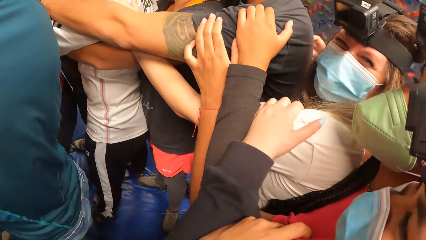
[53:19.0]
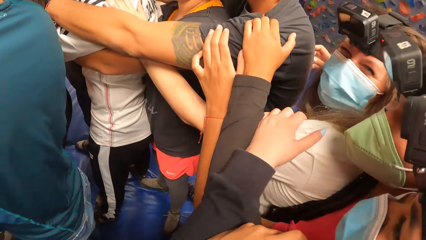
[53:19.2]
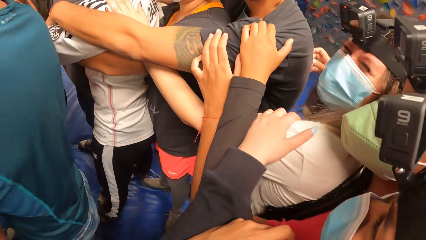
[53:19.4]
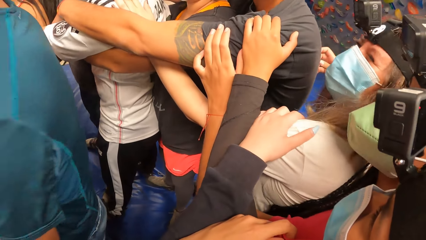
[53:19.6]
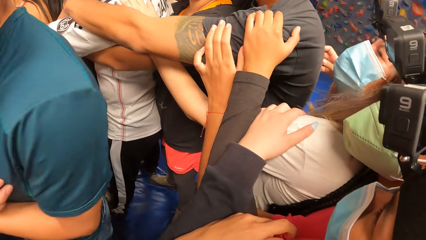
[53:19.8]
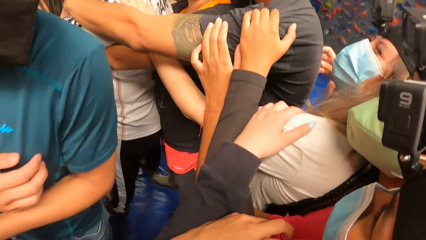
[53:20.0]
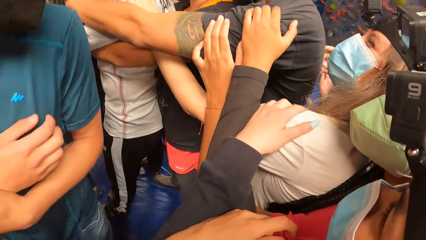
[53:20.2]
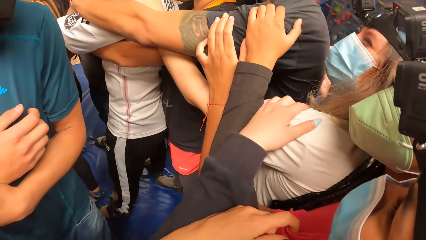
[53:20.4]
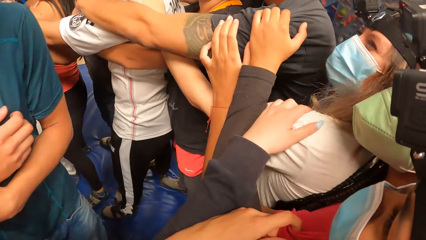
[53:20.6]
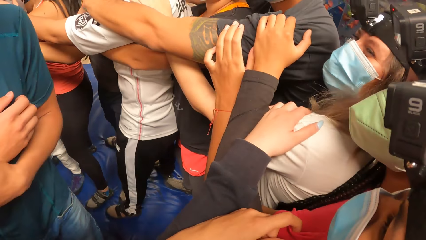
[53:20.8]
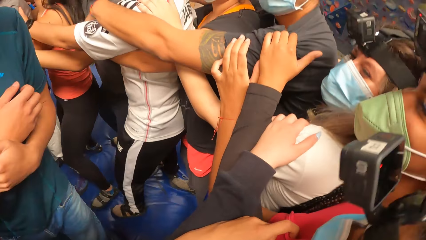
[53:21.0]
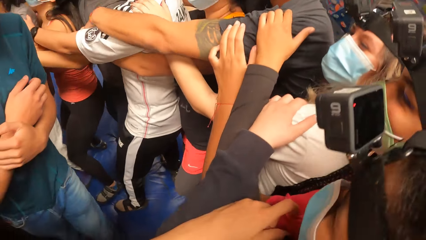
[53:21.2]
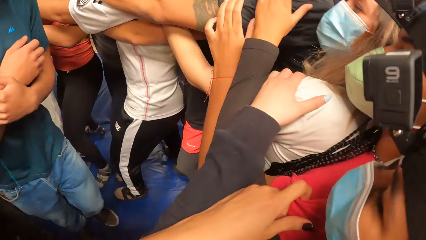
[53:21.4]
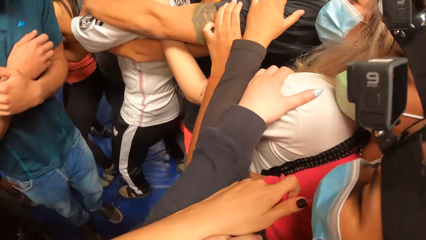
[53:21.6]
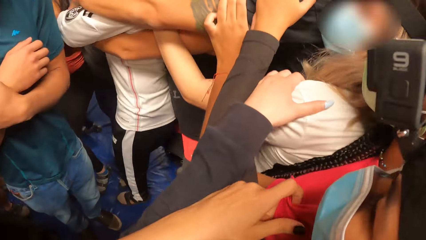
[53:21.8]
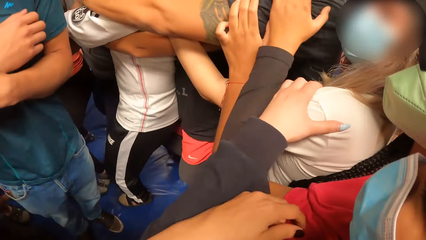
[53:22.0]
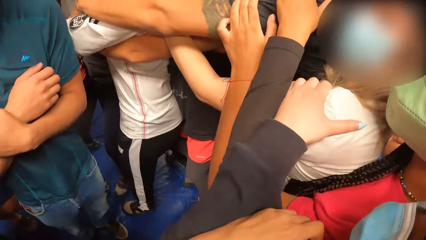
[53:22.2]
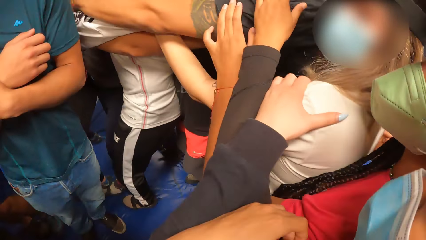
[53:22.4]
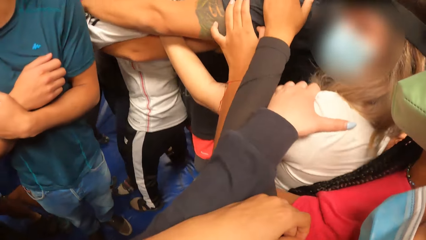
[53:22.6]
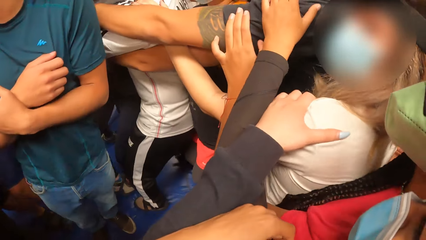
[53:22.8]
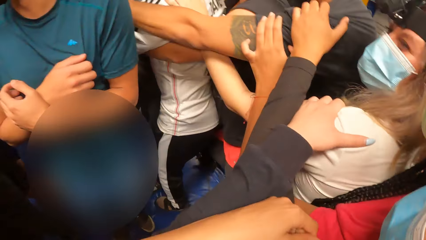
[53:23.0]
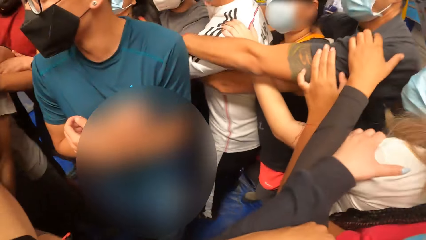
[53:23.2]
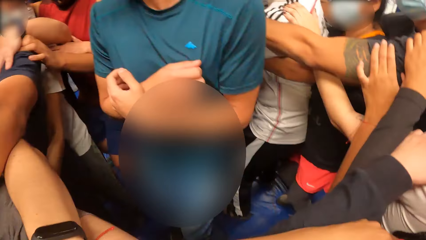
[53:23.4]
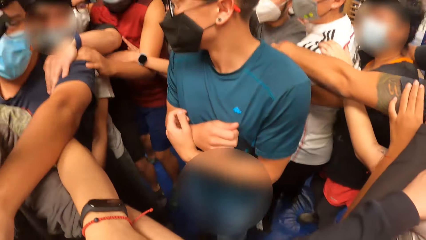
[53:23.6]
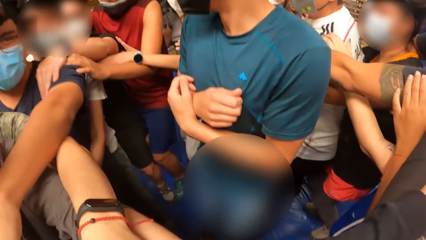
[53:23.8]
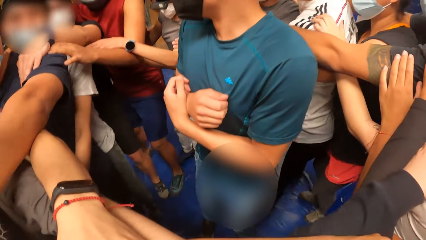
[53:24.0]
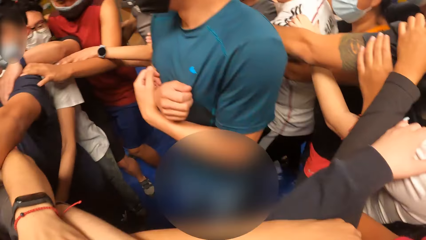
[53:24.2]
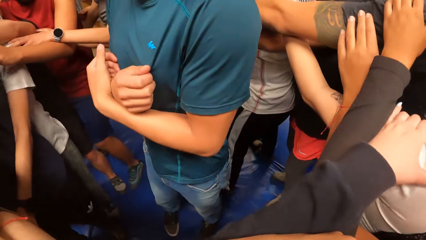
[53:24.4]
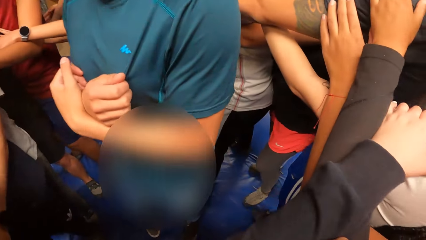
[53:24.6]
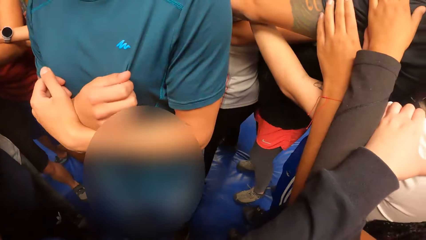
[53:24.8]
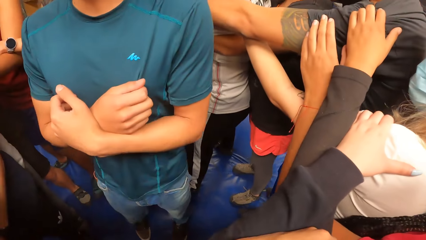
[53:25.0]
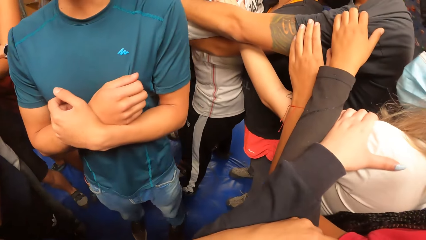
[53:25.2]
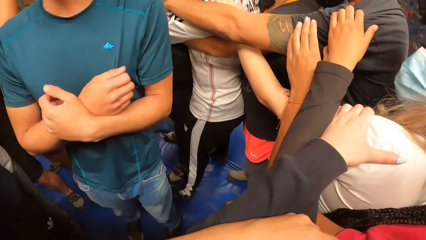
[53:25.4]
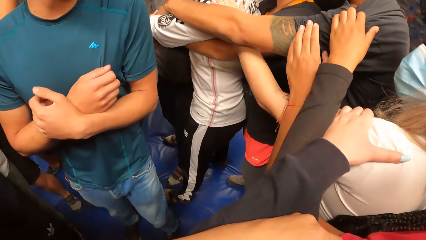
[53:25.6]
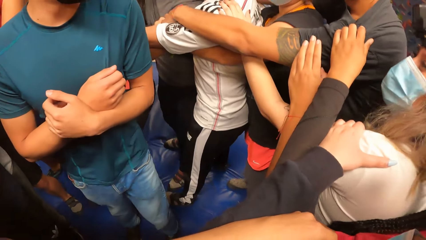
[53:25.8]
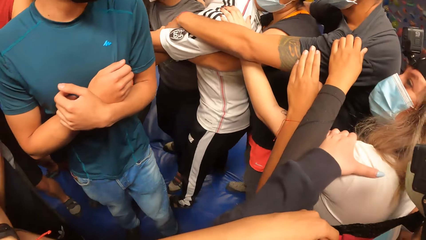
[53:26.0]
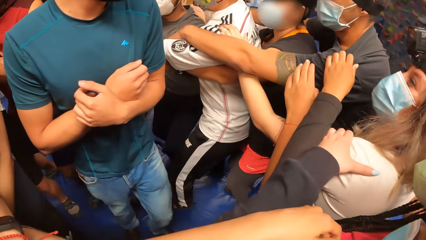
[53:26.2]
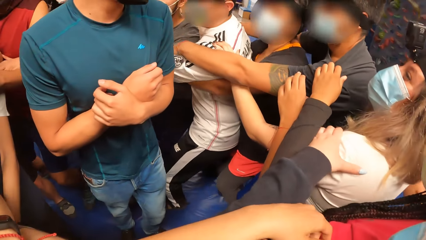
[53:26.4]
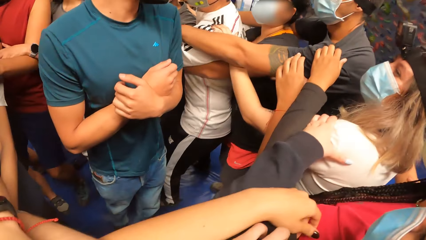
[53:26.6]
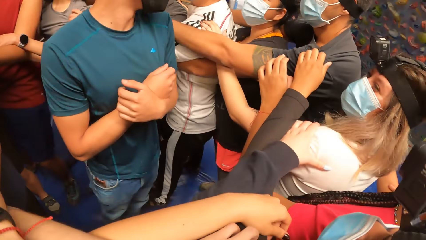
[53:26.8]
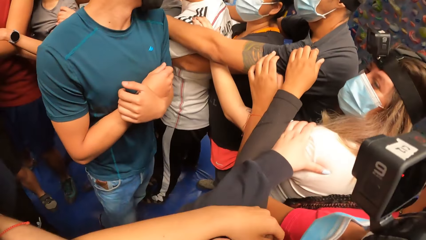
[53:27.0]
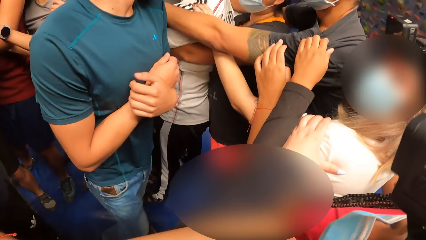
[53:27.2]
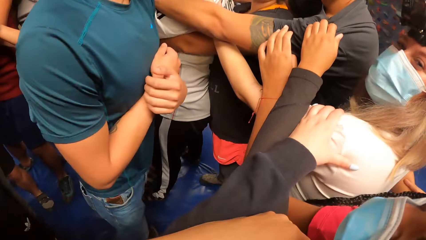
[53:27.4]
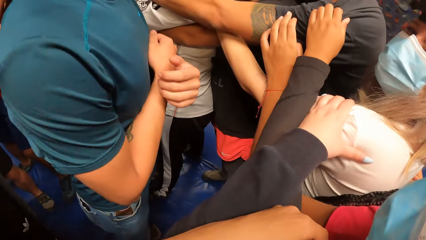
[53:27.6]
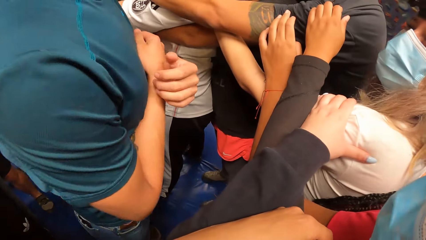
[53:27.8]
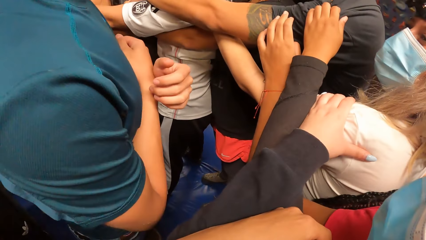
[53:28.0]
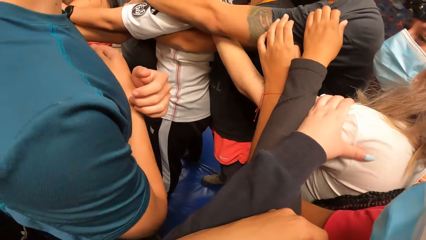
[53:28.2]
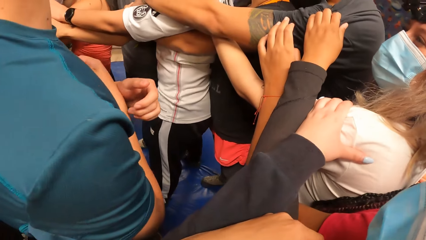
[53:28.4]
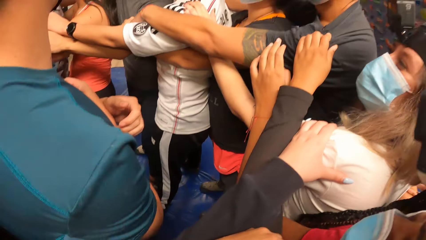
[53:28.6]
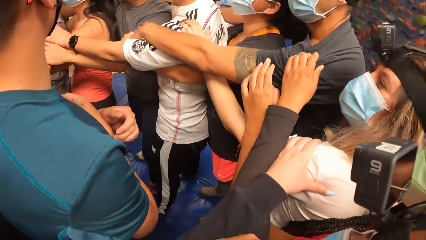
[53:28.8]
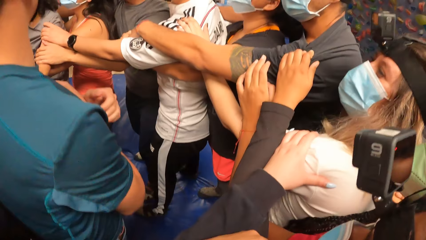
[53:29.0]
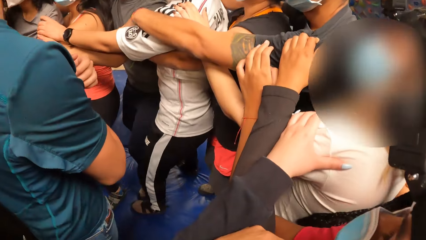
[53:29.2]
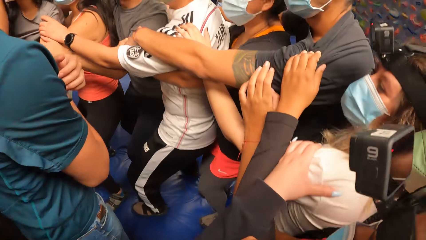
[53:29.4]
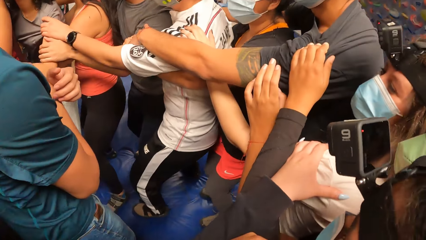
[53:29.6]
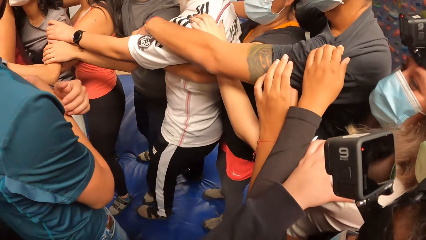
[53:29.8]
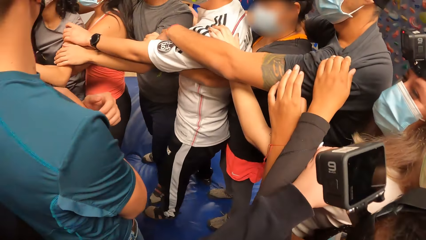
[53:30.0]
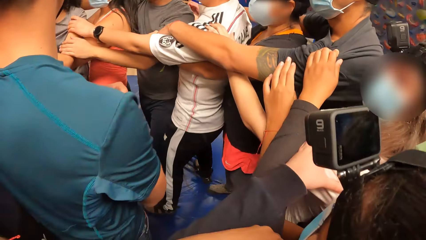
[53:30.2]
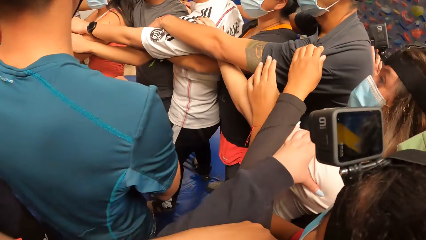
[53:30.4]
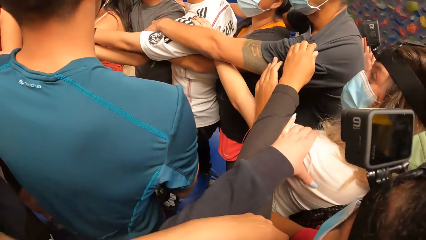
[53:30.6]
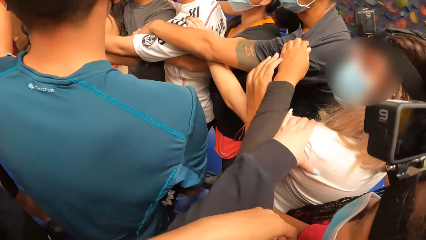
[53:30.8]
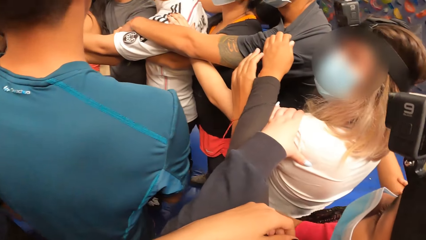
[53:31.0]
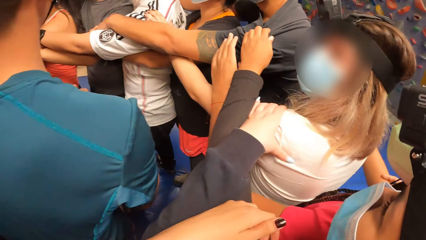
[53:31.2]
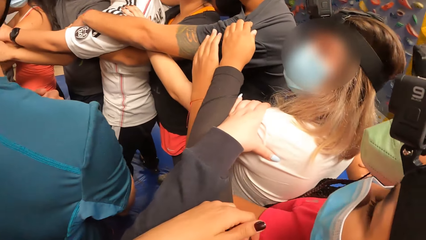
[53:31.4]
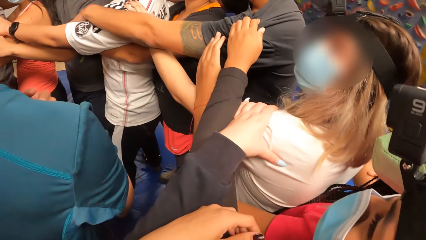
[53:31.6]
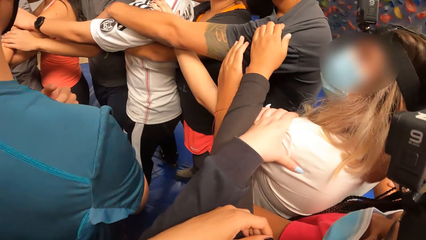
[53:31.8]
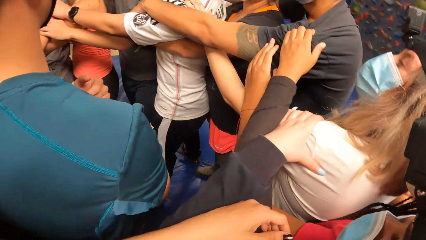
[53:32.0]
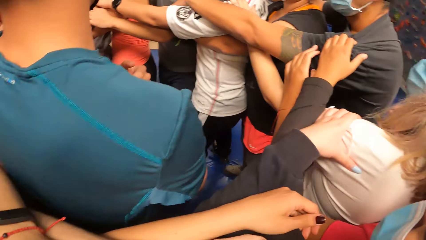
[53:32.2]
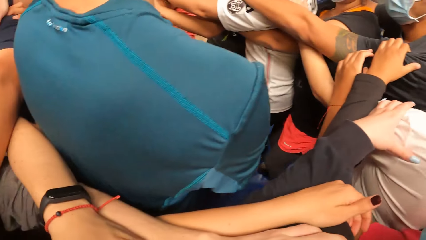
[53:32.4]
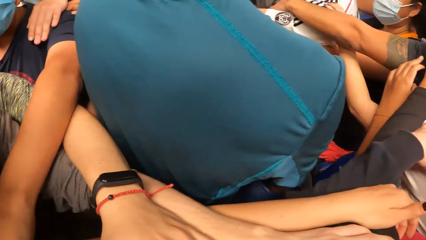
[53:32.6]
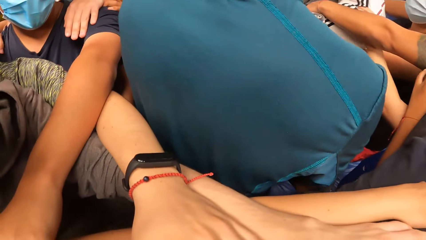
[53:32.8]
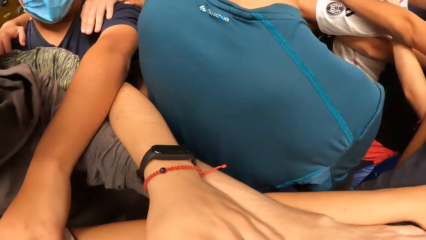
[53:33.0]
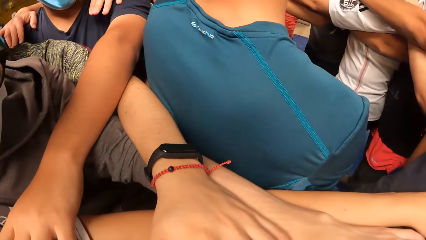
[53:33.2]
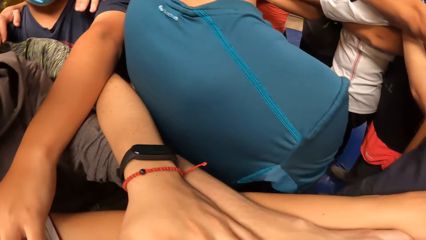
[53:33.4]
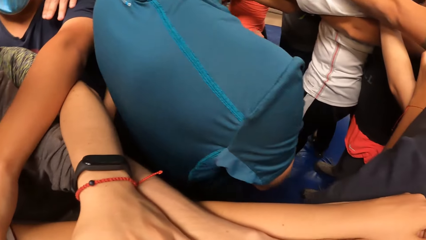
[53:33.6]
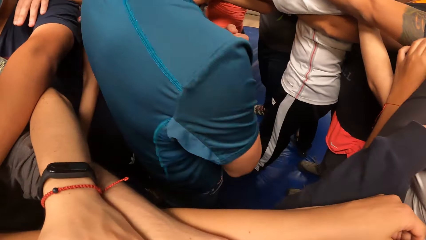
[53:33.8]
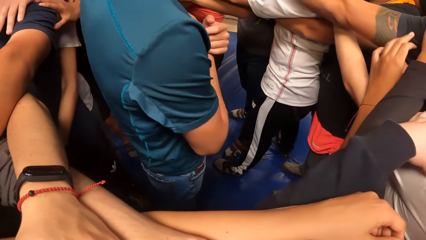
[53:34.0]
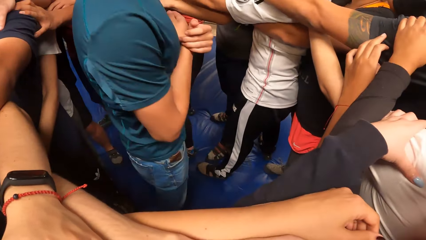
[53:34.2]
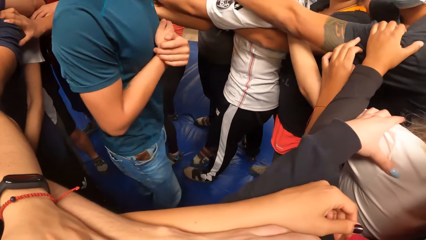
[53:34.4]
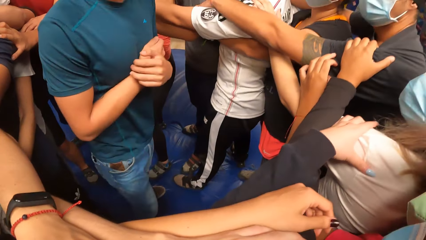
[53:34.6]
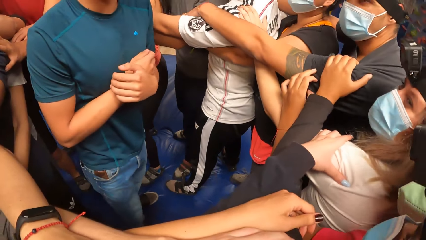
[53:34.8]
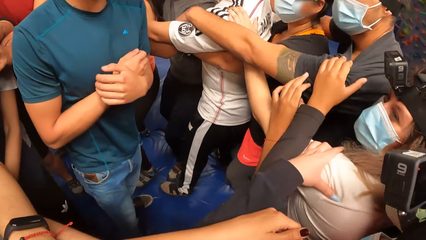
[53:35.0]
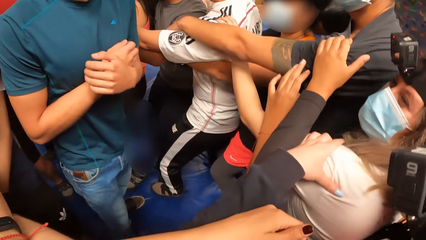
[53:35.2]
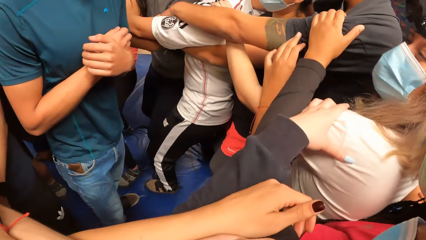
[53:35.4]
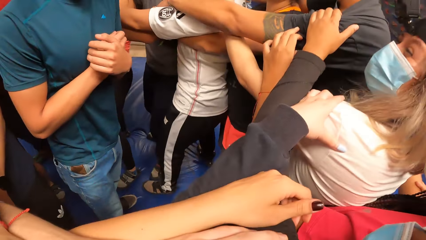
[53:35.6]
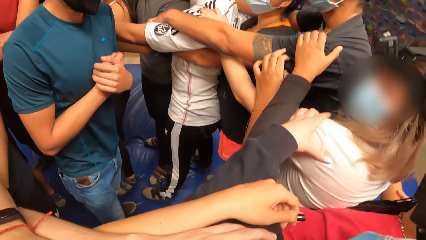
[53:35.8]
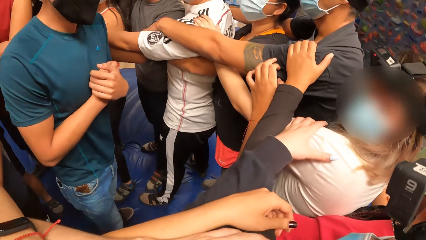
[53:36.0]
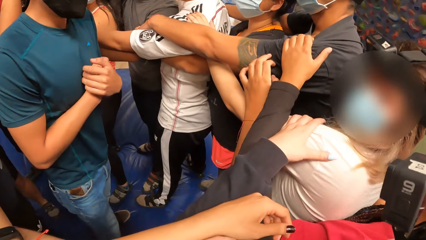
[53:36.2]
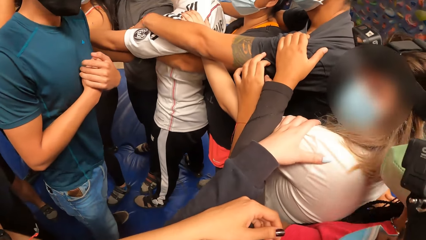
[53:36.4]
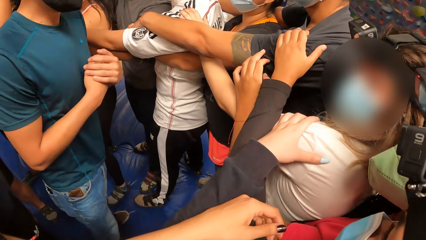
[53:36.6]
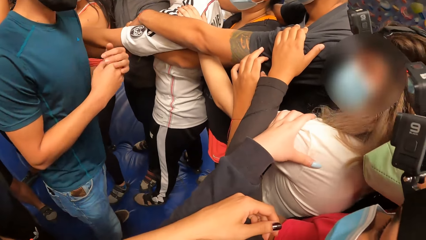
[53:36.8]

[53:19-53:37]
The camera wearer looks around. They move around. They look around.
